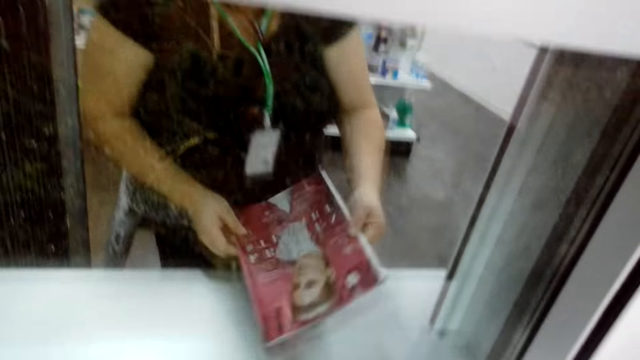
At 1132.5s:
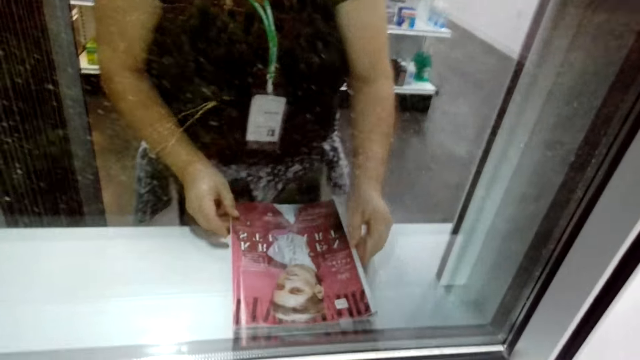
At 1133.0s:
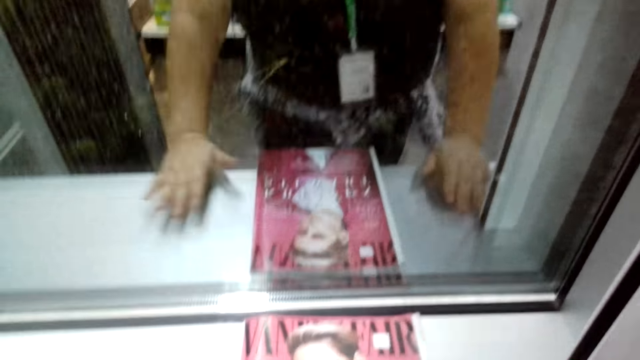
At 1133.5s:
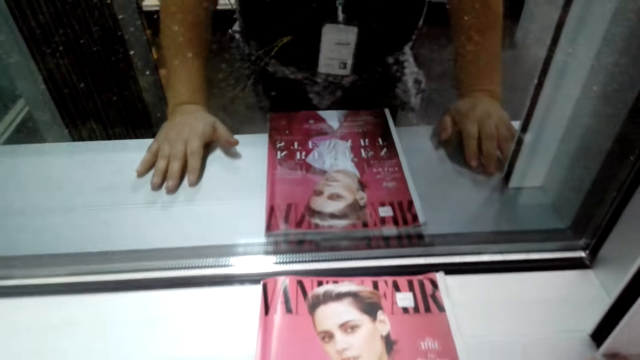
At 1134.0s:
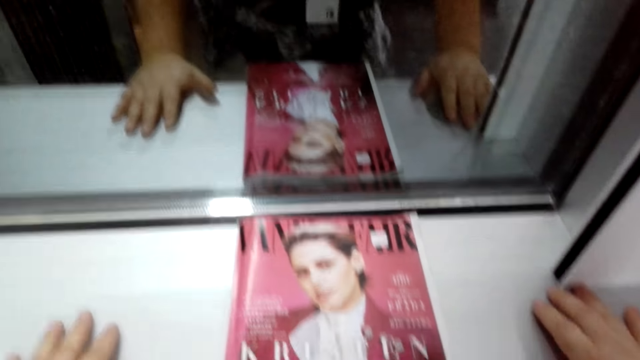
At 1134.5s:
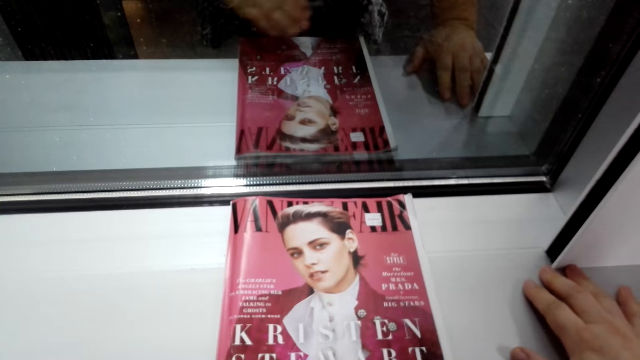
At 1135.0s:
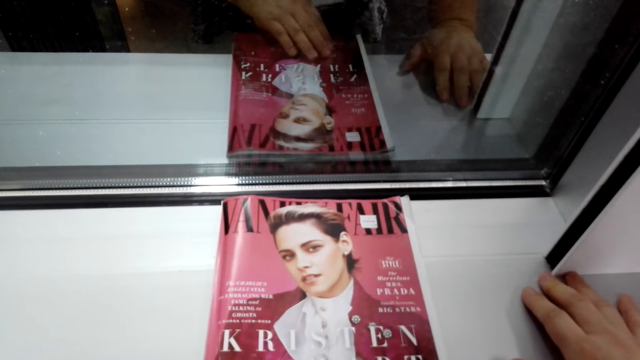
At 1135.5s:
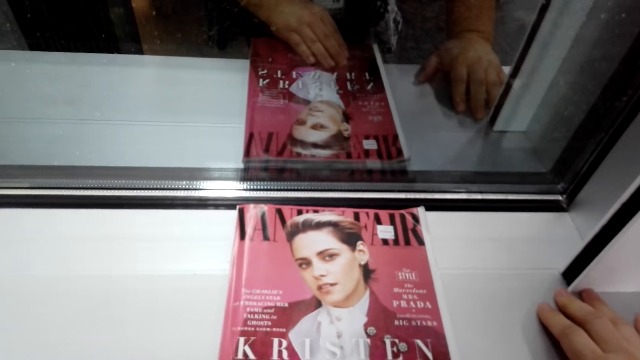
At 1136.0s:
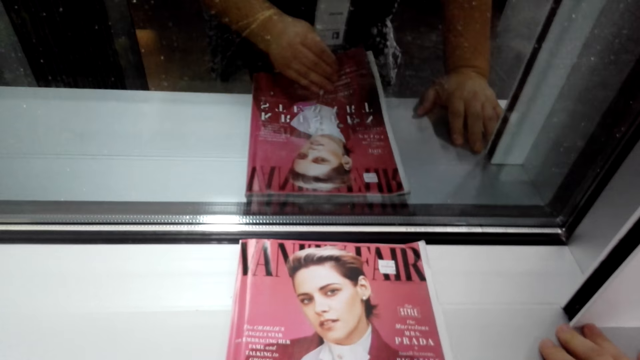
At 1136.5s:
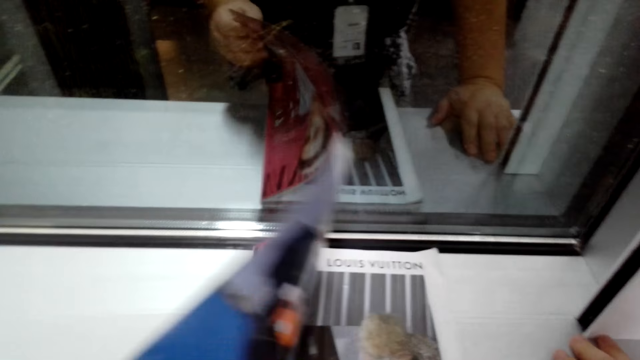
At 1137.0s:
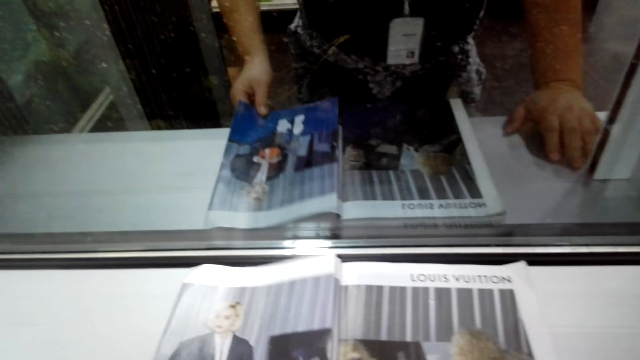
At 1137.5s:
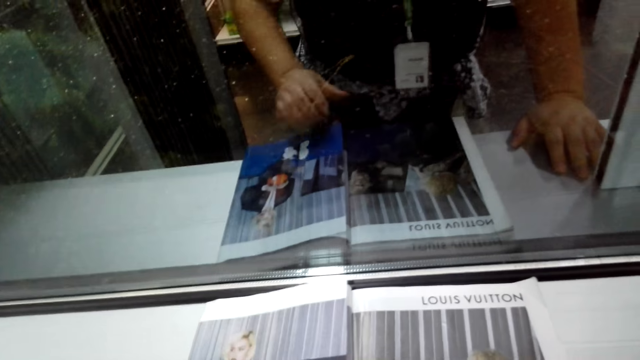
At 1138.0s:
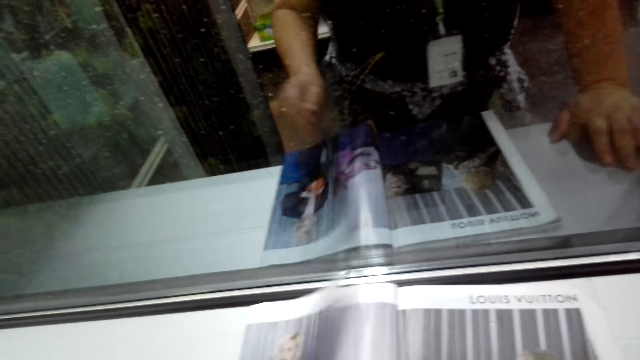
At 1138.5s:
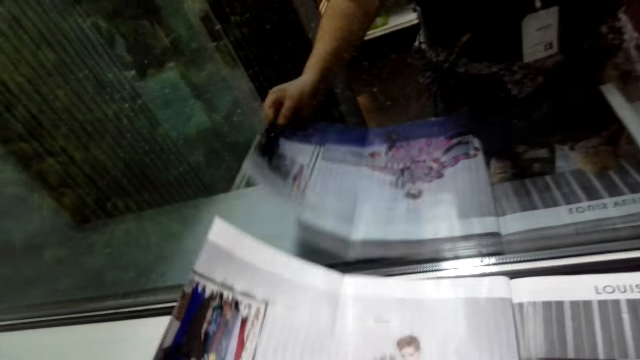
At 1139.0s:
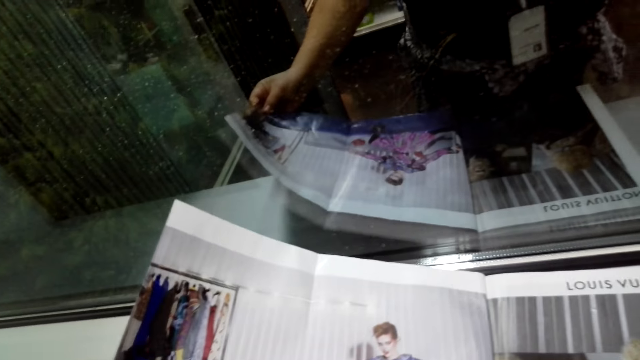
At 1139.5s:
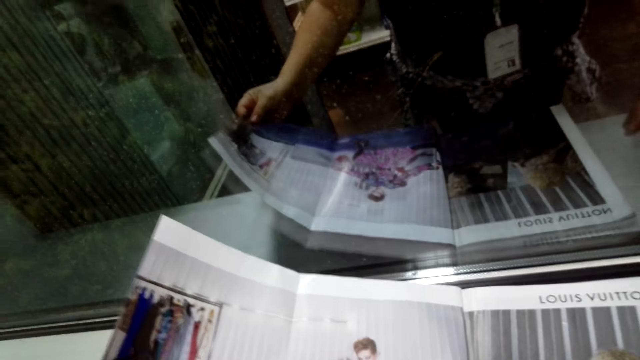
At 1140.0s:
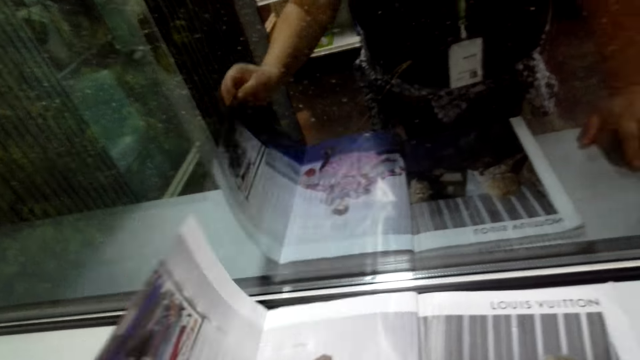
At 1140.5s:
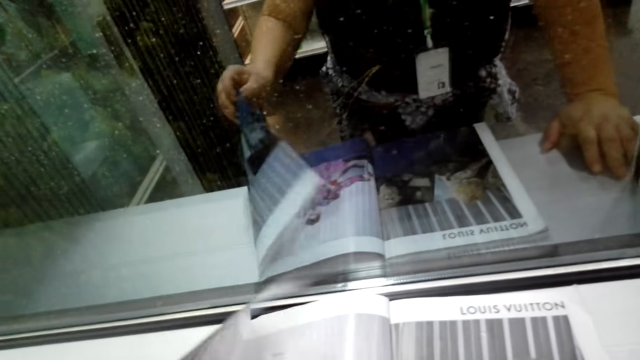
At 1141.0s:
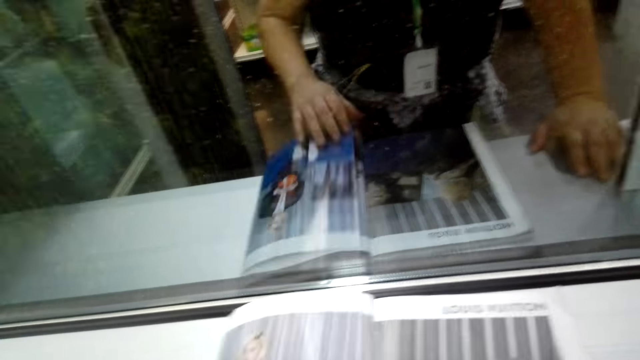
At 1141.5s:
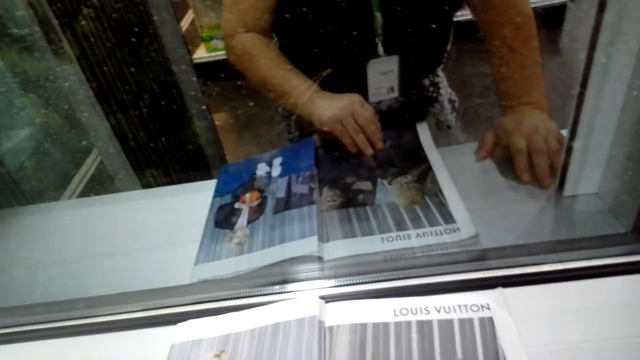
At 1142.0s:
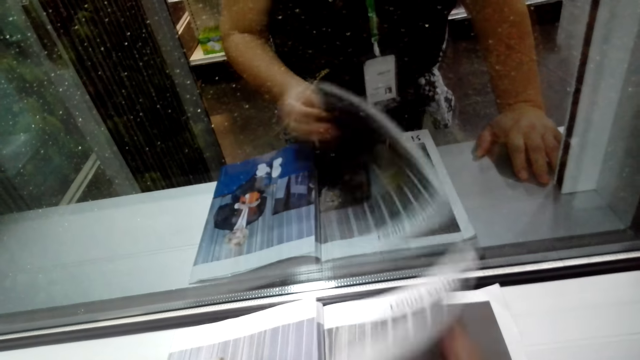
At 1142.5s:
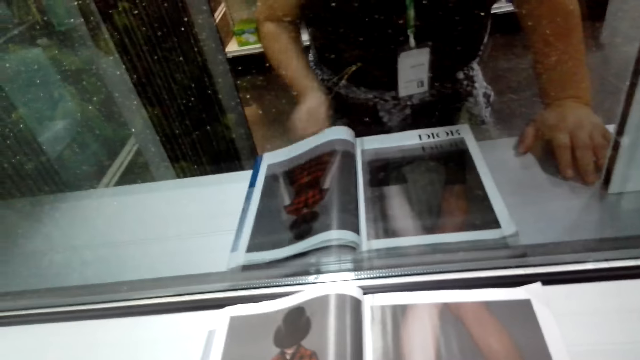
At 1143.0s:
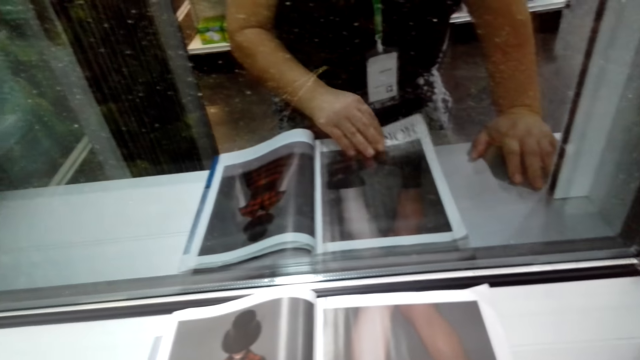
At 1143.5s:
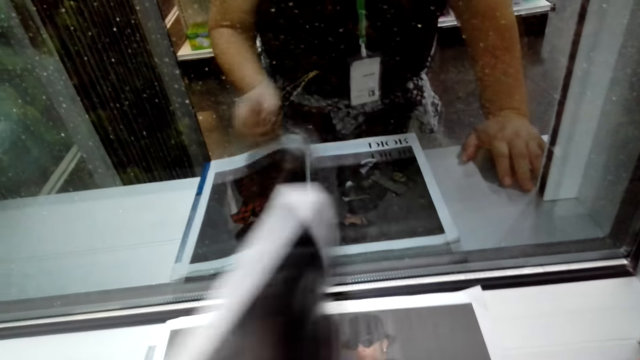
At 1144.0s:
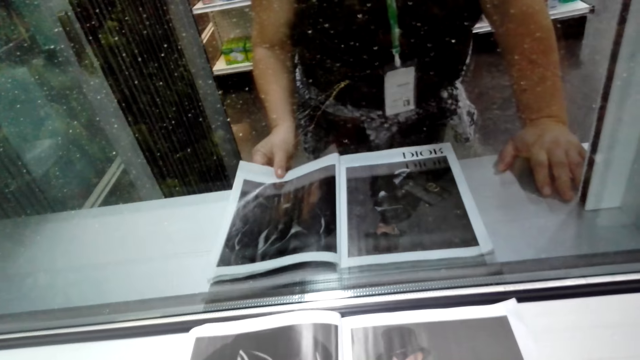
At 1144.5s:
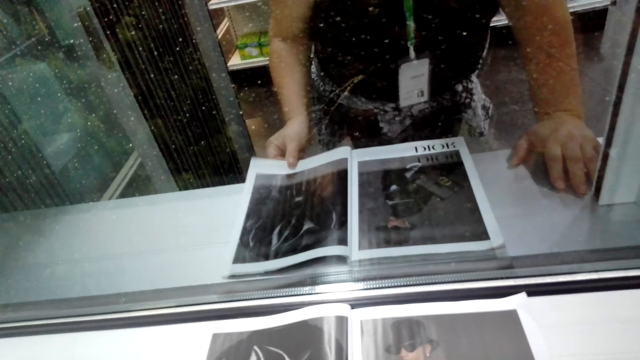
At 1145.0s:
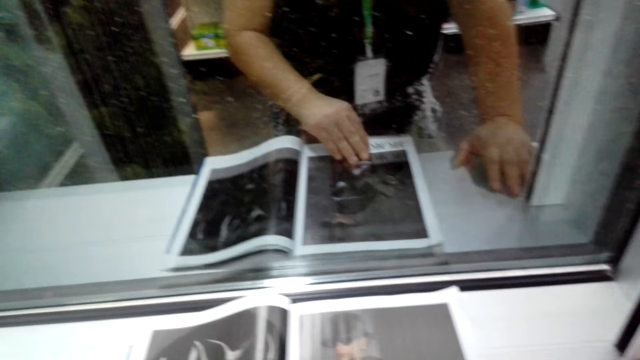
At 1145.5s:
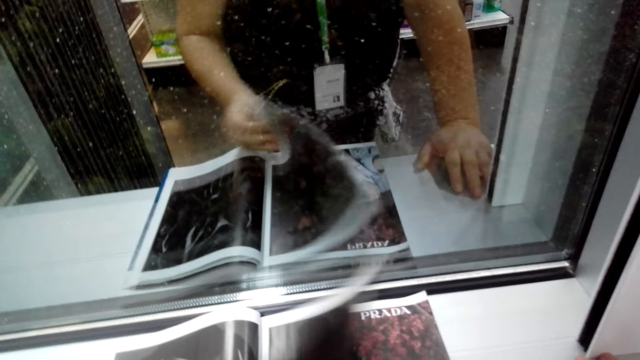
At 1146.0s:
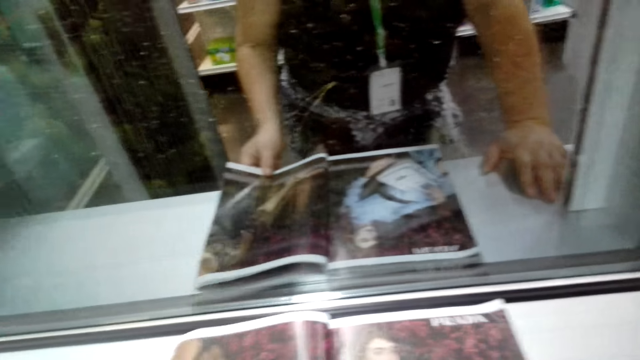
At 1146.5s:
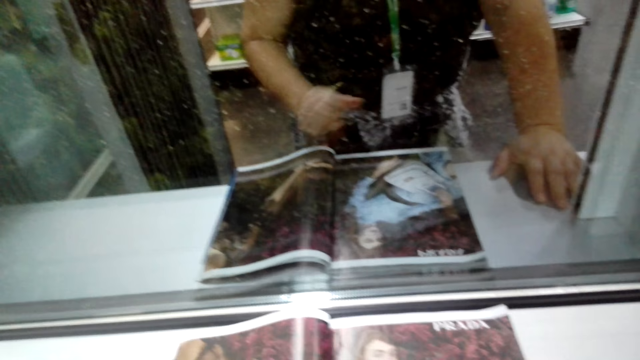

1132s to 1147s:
The camera wearer puts the magazine on top of the table. They look at the magazine. They open the magazine. They open the magazine again. They turn the magazine pages. They turn the magazine pages again.

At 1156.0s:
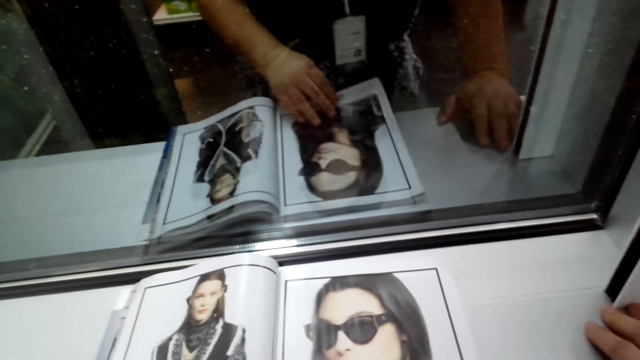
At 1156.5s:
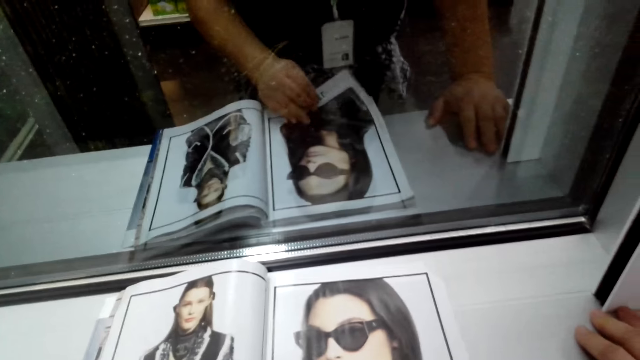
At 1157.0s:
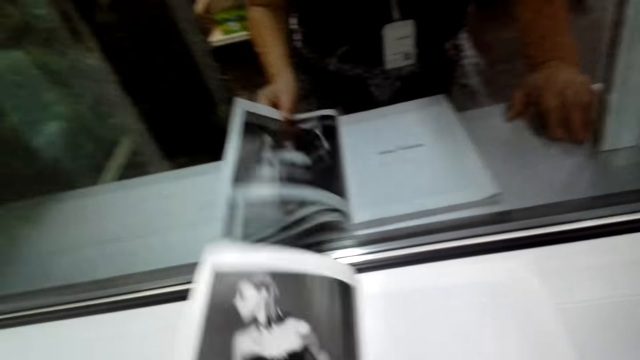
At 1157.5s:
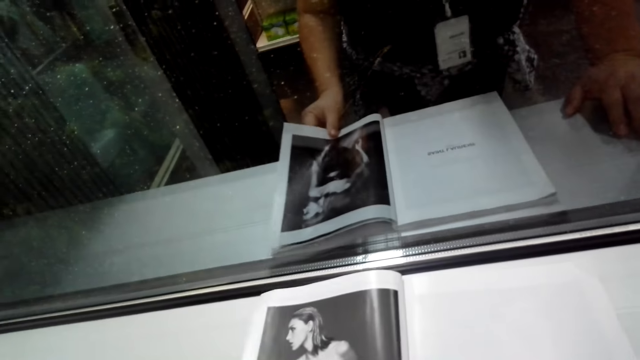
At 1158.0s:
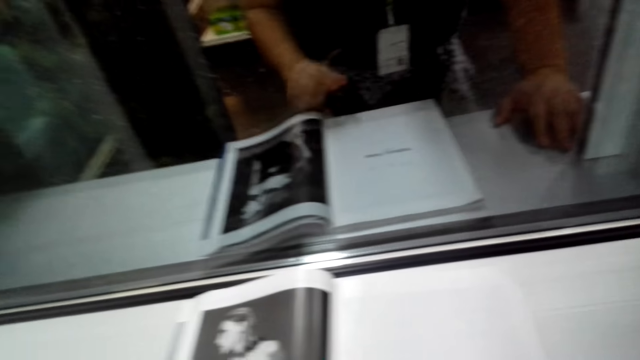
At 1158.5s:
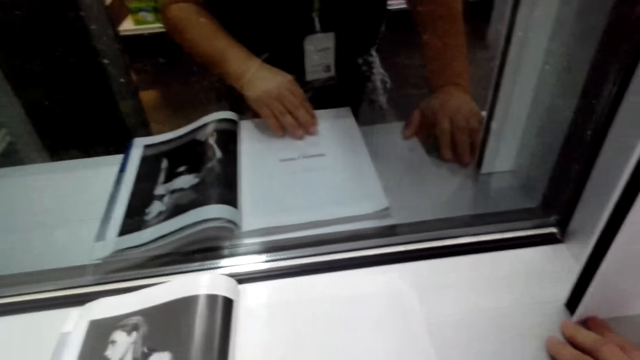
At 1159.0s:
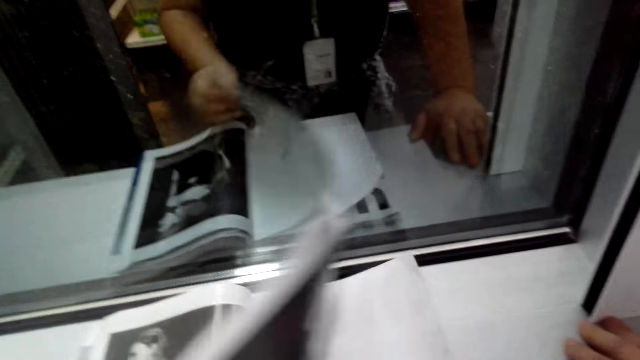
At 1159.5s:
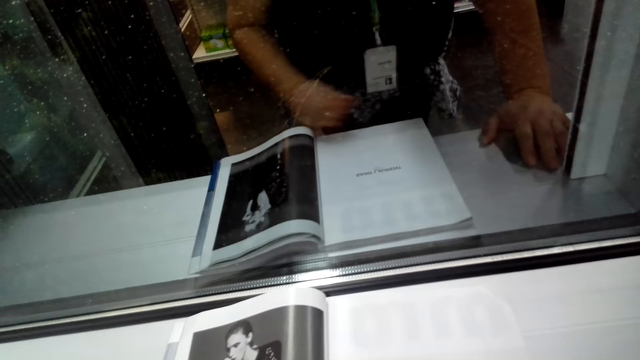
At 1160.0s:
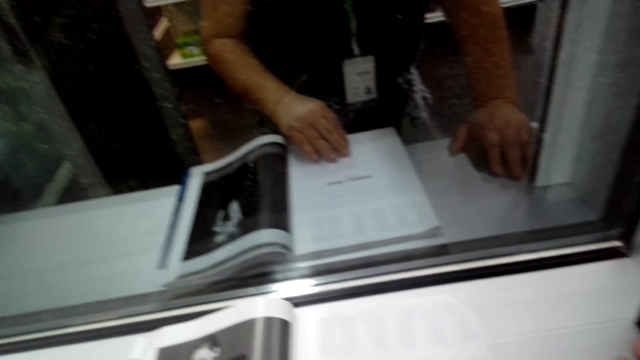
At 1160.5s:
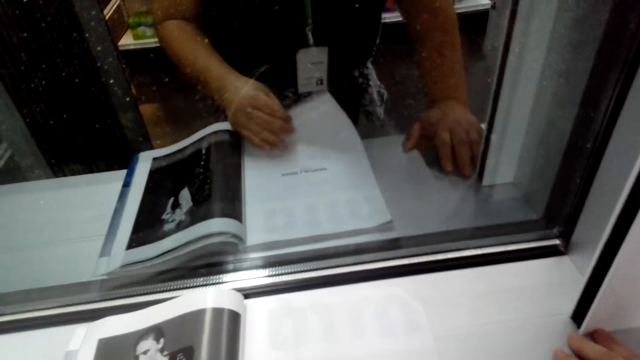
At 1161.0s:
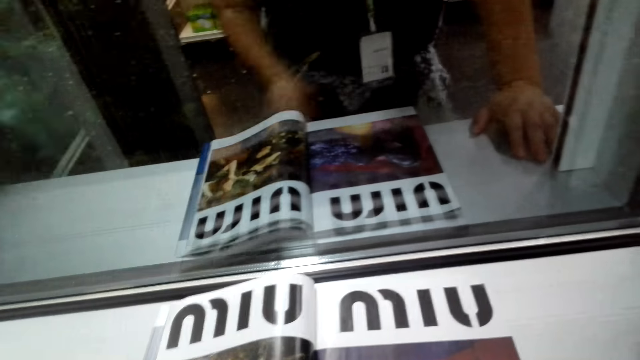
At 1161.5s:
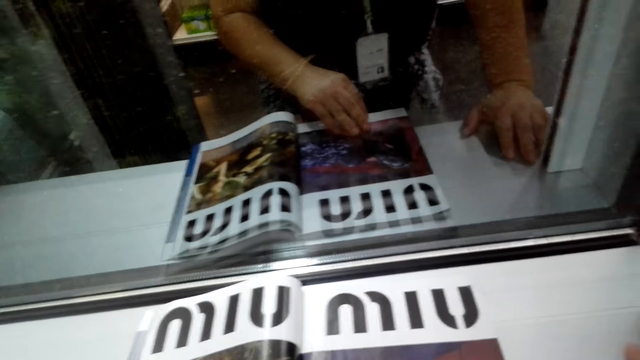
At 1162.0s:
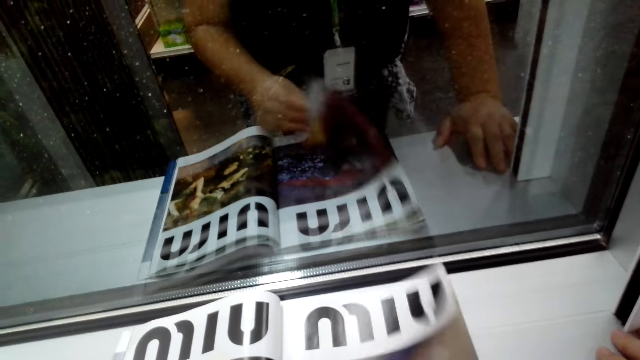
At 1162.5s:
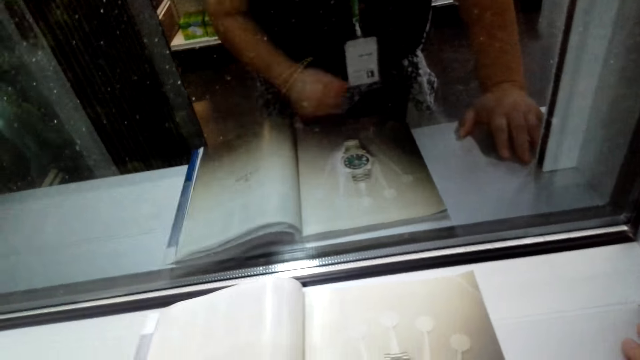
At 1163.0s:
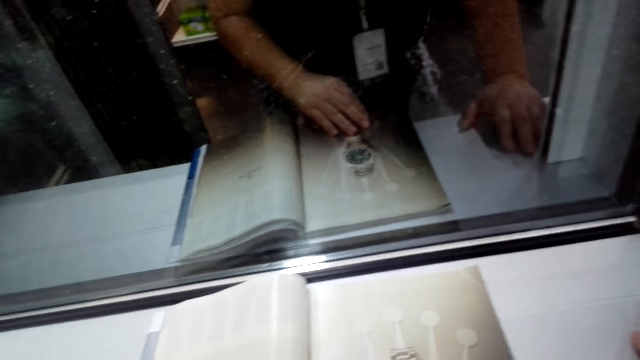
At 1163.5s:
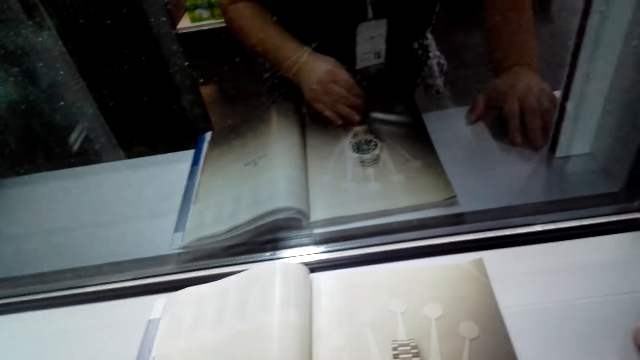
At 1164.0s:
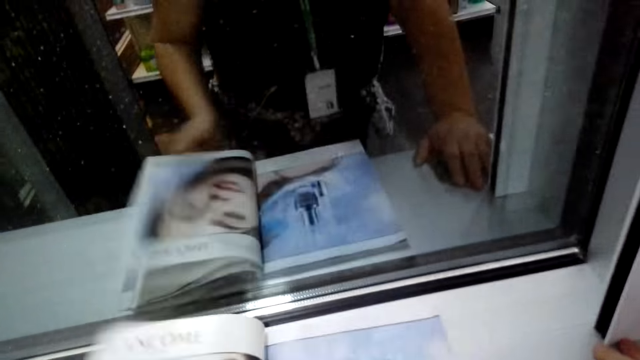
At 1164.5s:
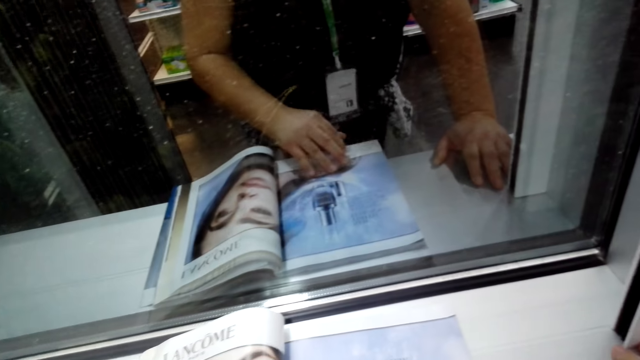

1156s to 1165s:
The camera wearer converses with someone. They turn the magazine pages.
